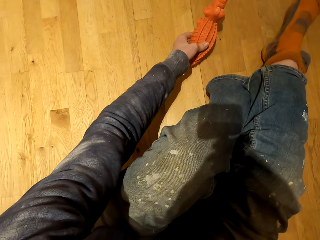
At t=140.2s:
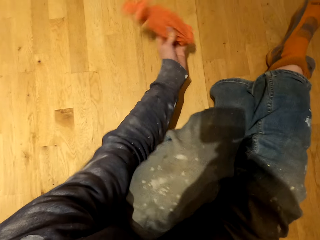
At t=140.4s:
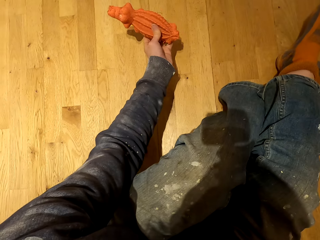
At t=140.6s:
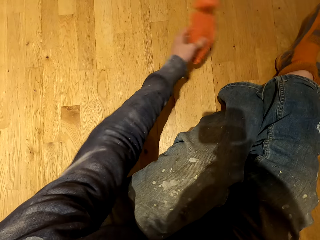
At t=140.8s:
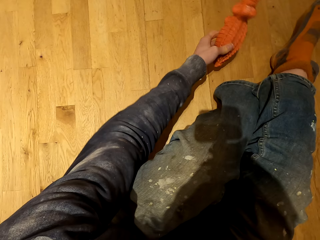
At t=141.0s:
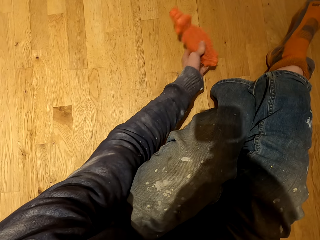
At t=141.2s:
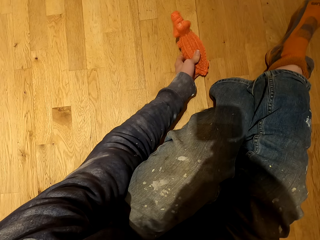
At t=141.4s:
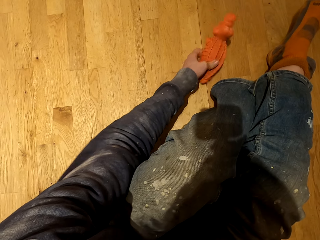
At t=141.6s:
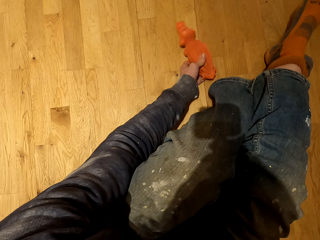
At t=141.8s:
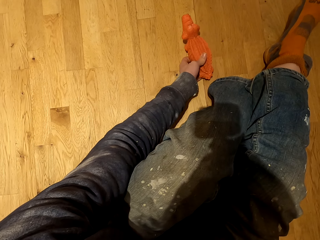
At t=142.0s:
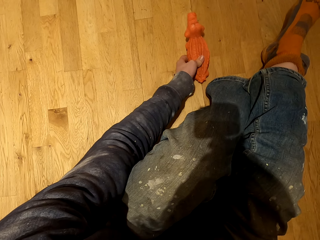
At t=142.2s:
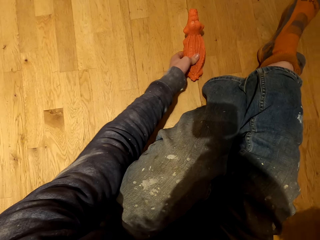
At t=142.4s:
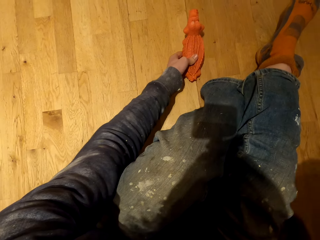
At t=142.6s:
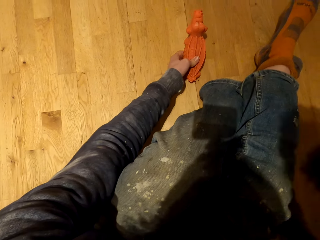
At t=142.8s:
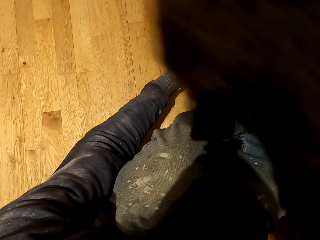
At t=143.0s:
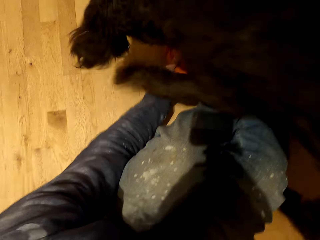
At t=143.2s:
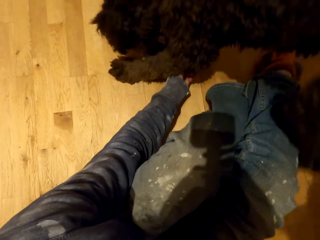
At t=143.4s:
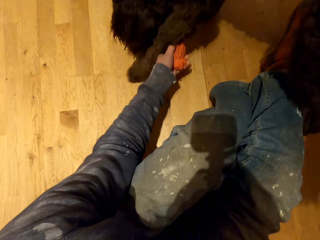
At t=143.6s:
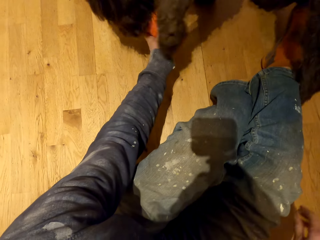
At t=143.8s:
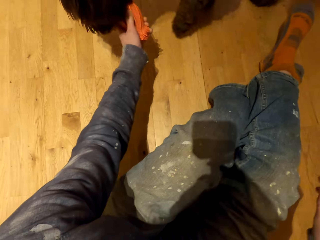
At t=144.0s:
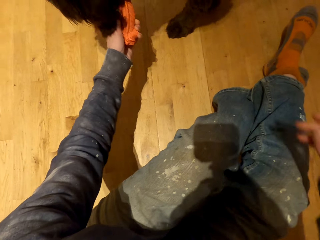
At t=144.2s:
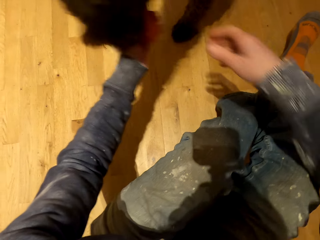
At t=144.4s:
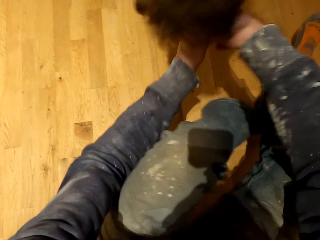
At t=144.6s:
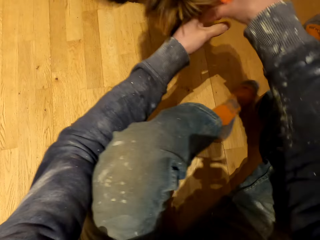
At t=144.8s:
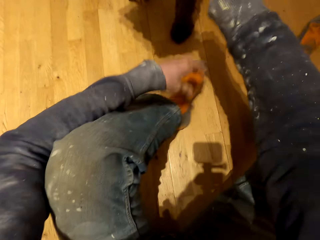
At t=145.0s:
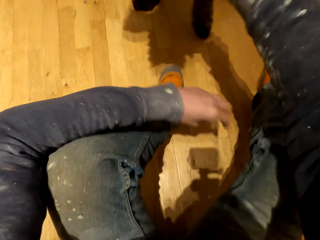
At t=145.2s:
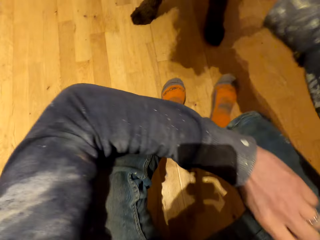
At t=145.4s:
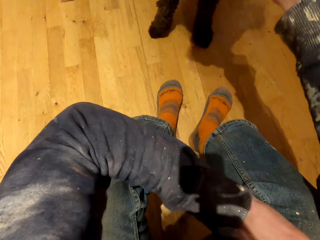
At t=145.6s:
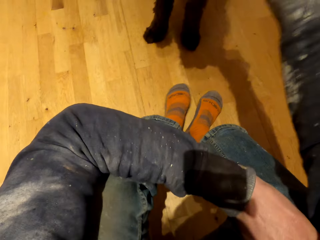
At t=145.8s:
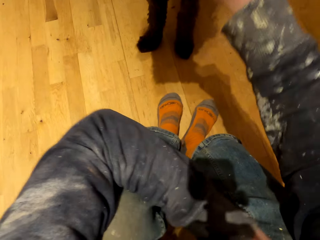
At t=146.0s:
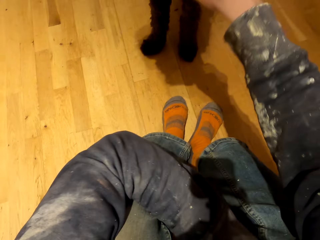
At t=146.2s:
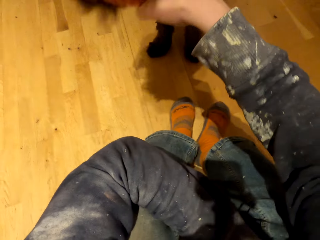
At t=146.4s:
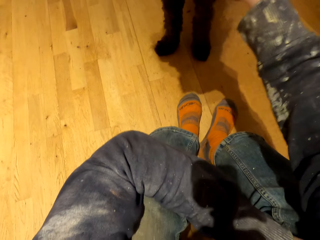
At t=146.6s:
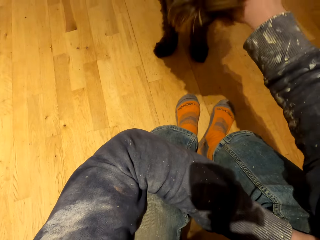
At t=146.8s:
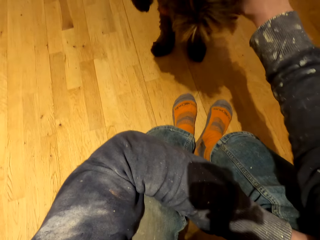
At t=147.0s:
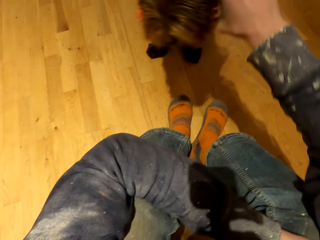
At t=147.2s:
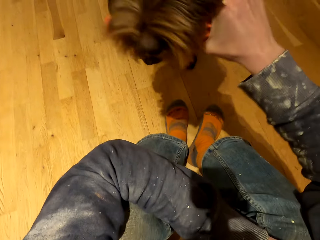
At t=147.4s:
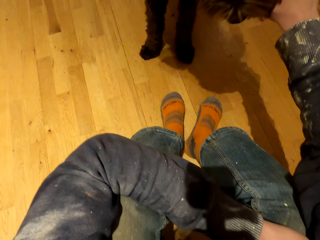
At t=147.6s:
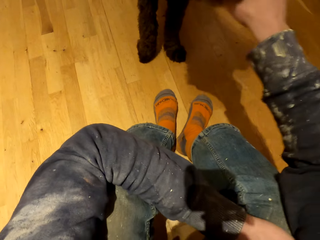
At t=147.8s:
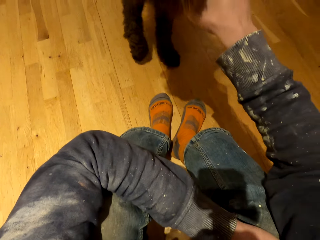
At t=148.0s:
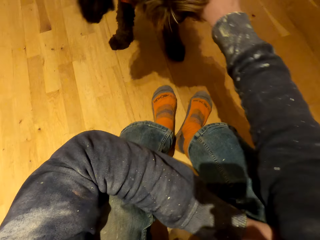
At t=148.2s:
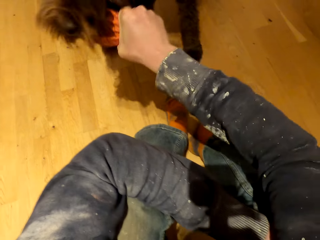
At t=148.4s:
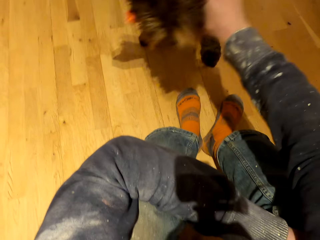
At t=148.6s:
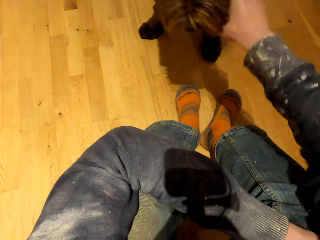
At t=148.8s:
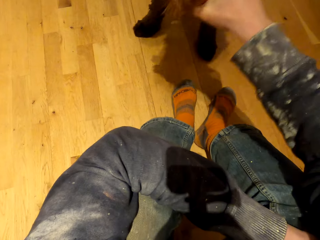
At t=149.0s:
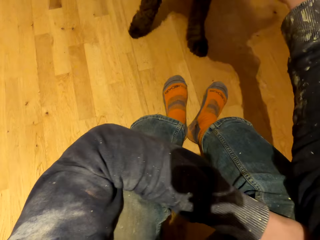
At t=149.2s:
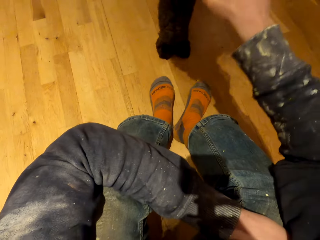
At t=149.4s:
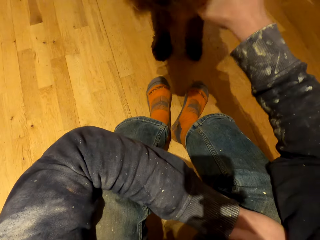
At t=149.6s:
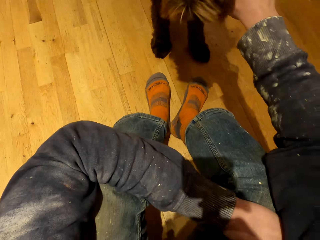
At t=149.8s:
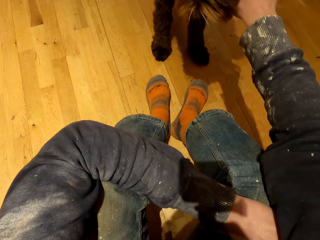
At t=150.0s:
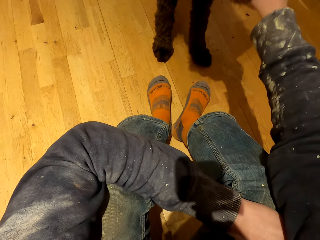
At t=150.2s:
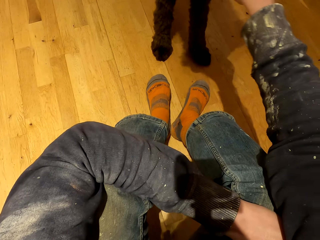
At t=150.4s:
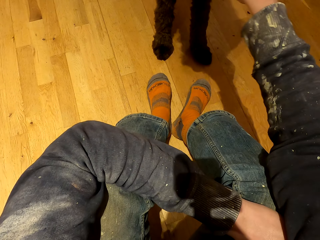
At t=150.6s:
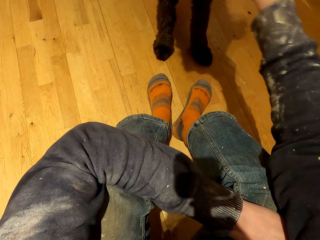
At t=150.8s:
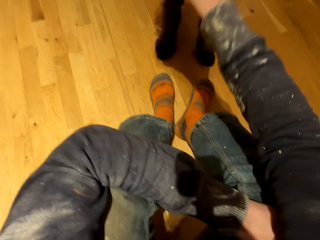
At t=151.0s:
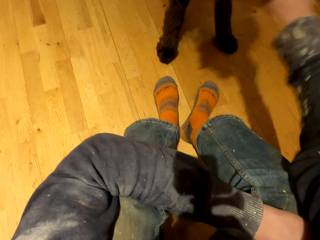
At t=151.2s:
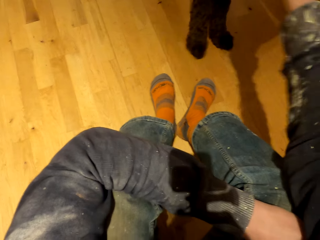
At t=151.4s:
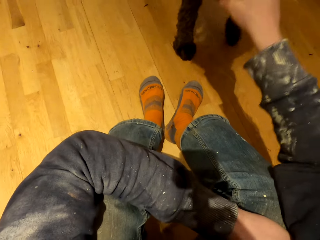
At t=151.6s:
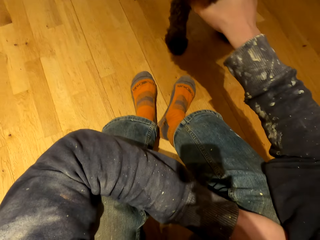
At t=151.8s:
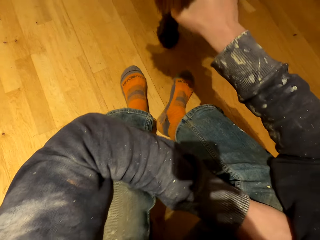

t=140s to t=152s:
The camera wearer puts the toy in the other hand.

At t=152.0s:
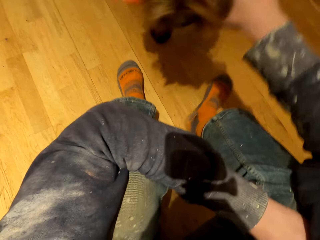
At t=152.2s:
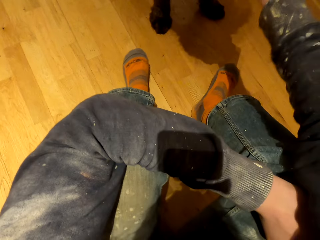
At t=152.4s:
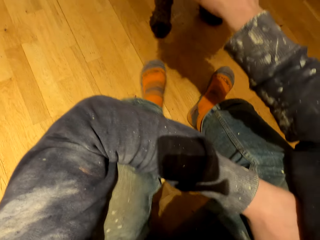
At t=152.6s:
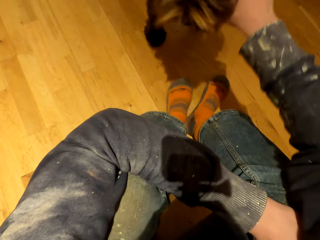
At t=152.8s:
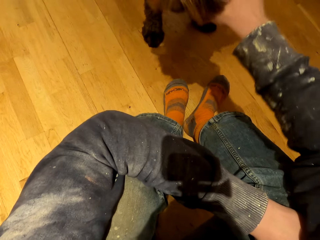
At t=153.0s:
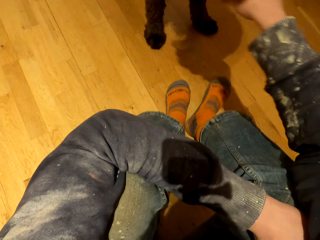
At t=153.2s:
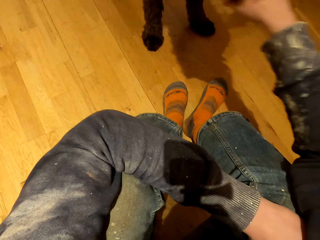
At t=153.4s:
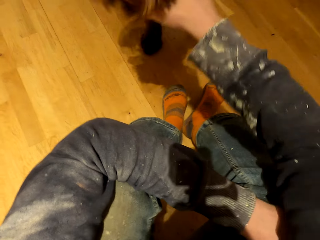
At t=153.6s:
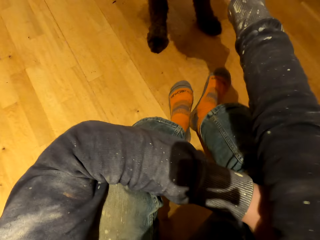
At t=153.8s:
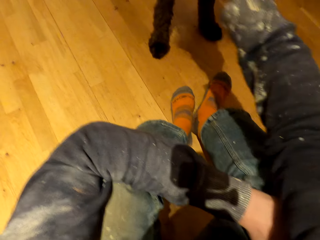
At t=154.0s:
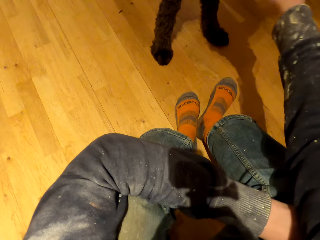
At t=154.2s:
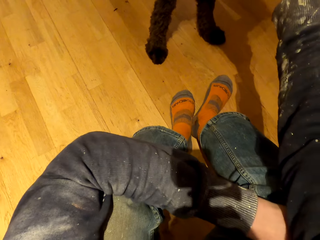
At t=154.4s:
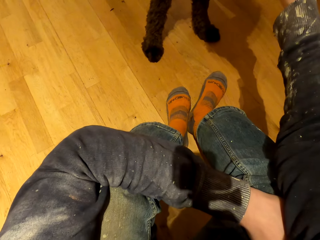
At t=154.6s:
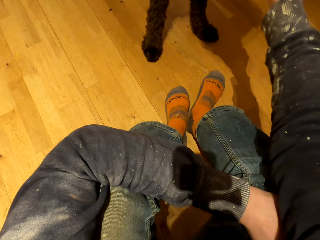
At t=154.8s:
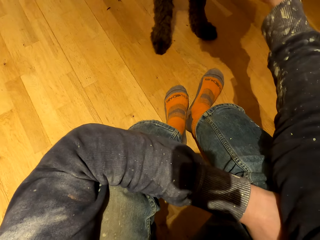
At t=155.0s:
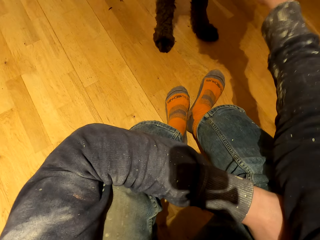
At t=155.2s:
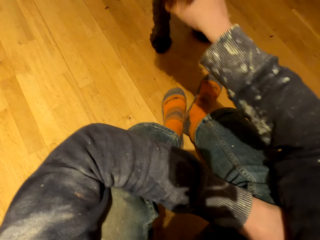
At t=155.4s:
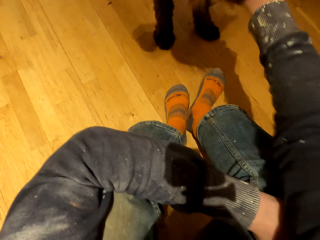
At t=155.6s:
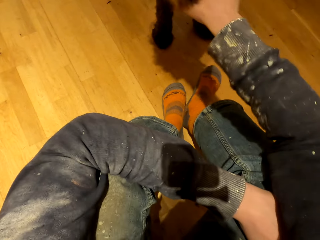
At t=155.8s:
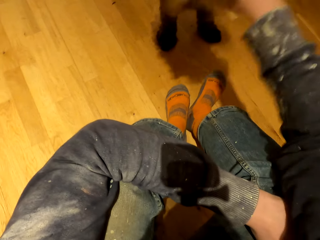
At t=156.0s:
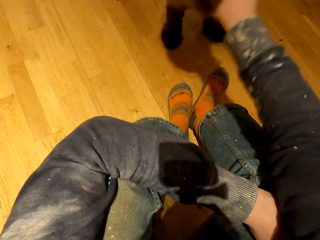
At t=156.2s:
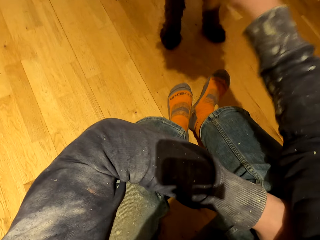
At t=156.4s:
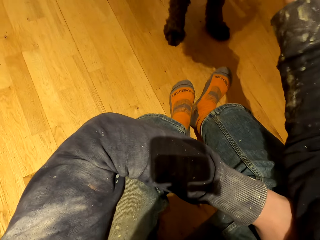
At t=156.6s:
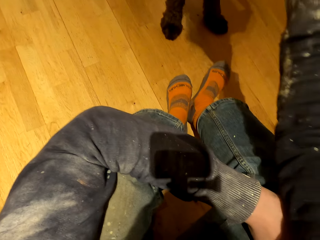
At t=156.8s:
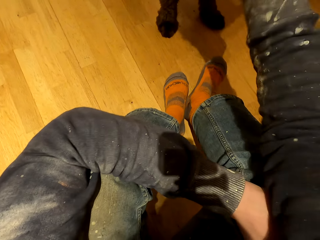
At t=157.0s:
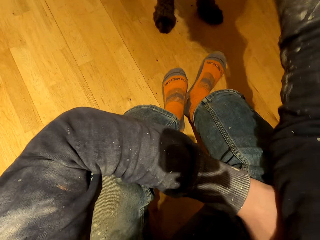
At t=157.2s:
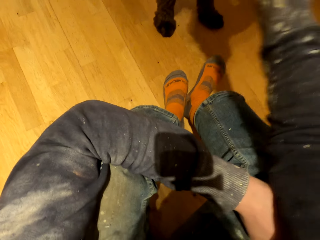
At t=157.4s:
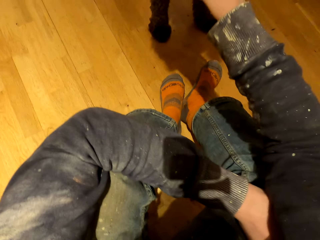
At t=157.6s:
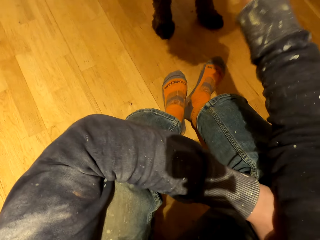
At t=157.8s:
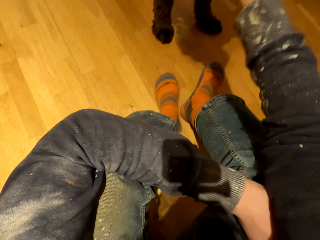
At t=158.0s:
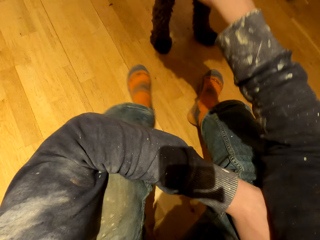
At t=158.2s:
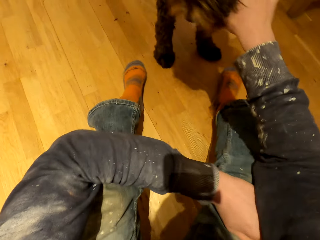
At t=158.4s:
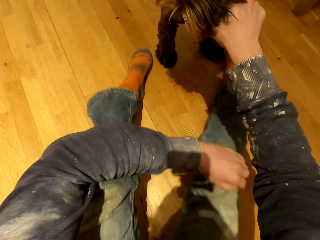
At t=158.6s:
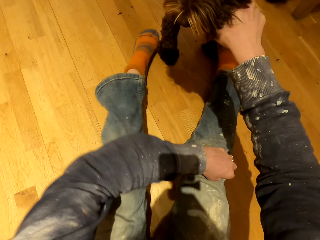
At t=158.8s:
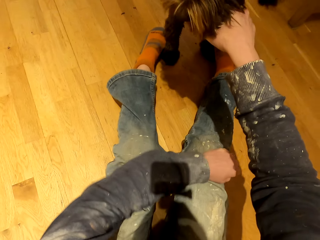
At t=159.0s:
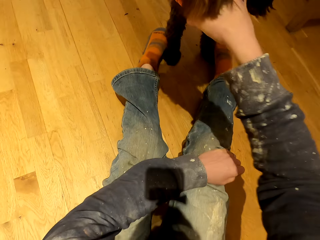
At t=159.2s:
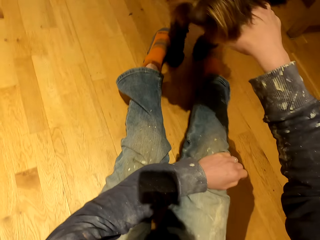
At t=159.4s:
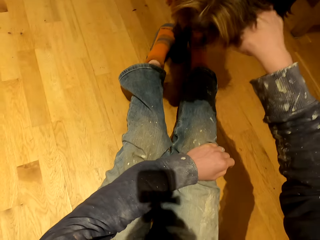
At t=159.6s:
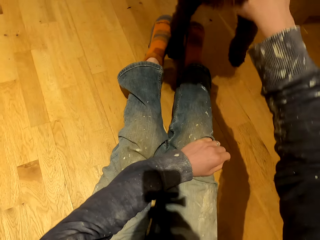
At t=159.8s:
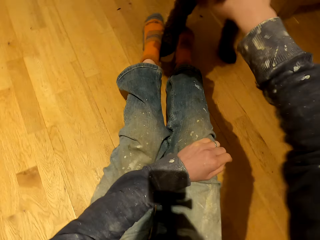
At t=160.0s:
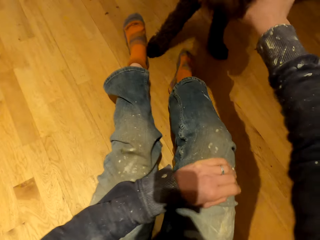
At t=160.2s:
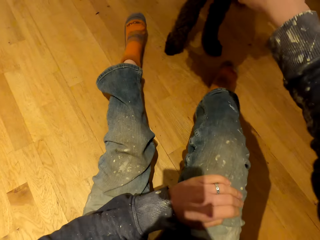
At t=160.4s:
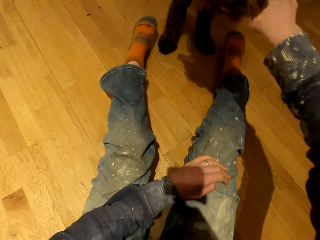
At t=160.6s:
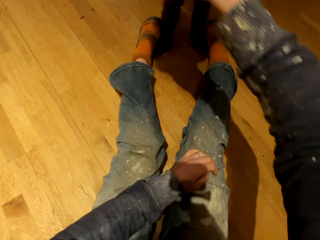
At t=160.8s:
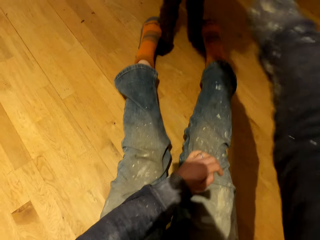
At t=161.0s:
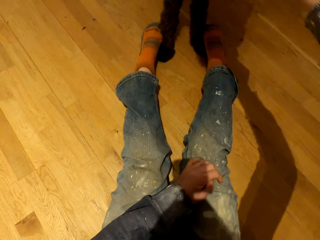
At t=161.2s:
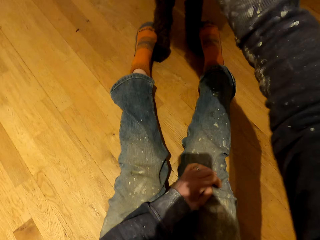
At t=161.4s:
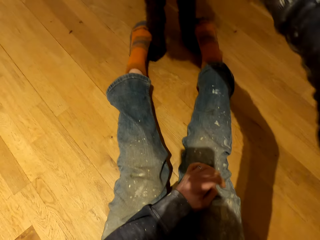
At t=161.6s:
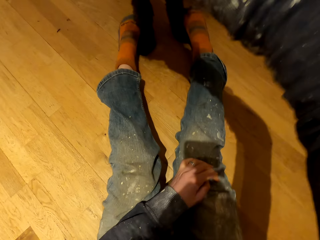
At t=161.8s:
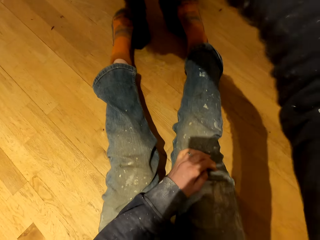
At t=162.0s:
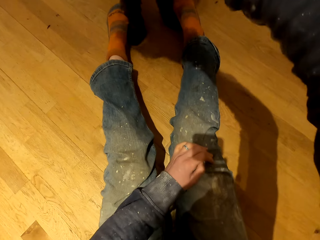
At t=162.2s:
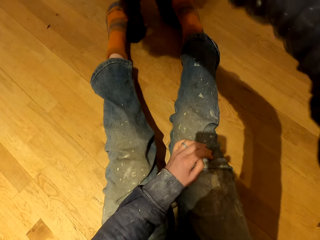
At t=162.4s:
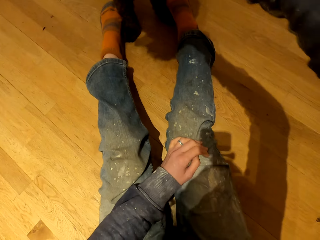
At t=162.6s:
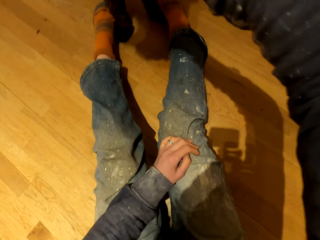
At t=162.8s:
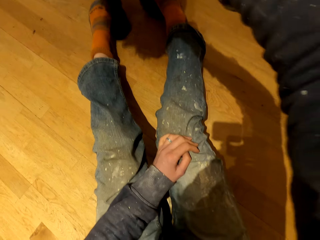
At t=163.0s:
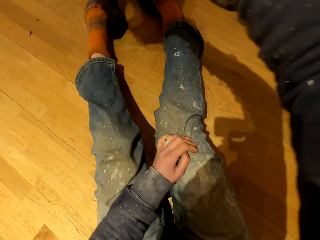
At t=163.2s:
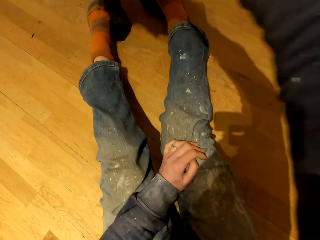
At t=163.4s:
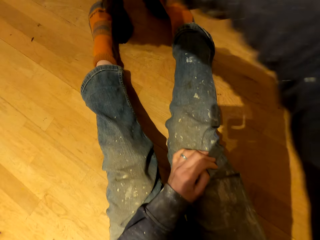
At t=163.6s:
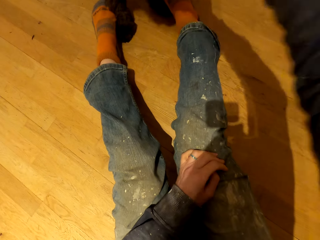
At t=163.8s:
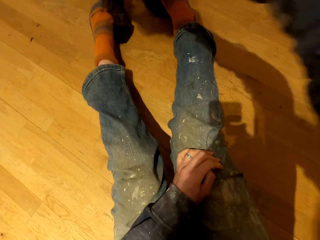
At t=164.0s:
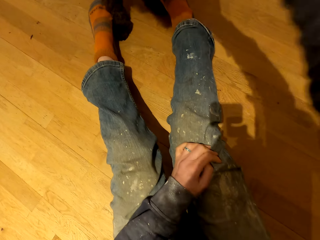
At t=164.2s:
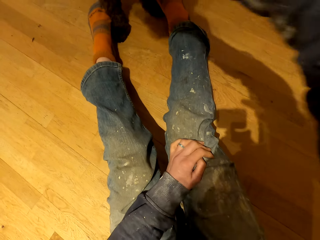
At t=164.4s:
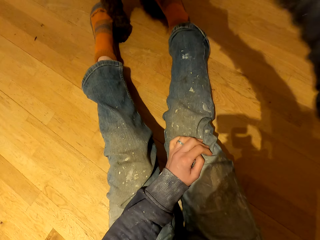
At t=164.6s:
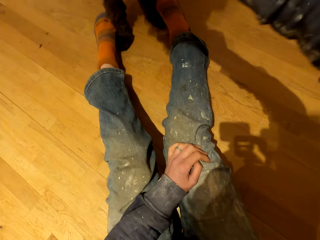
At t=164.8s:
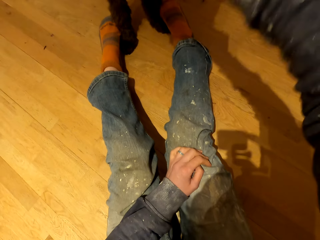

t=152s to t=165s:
The camera wearer moves his leg. He plays with the dog.
